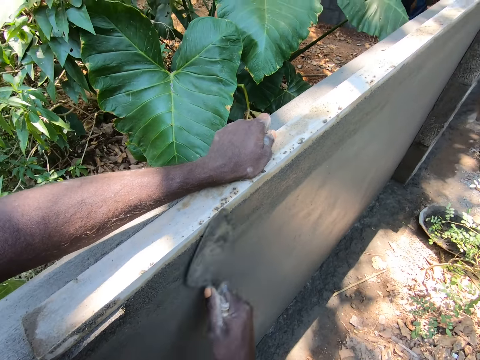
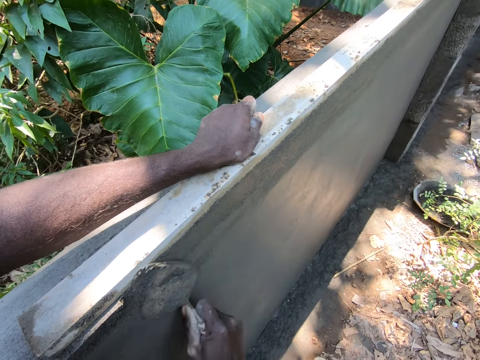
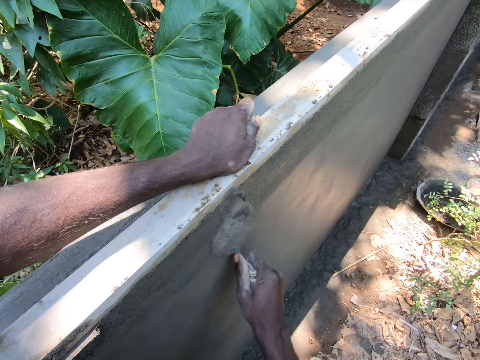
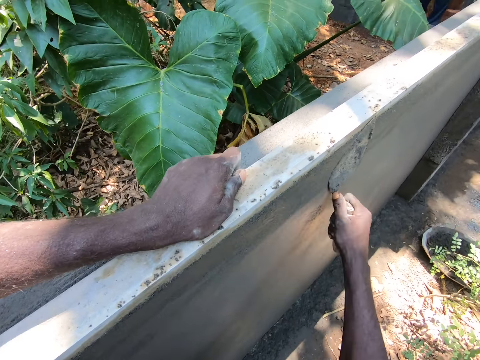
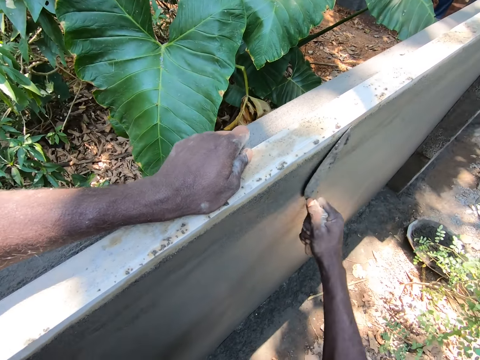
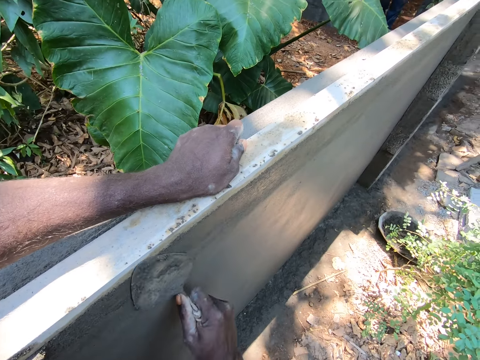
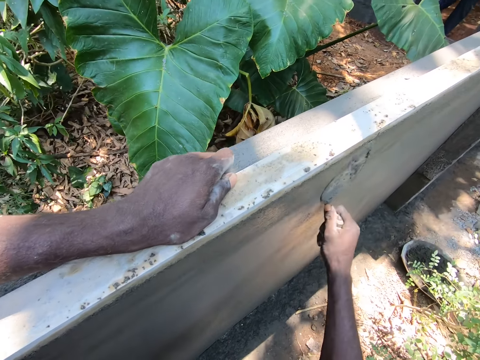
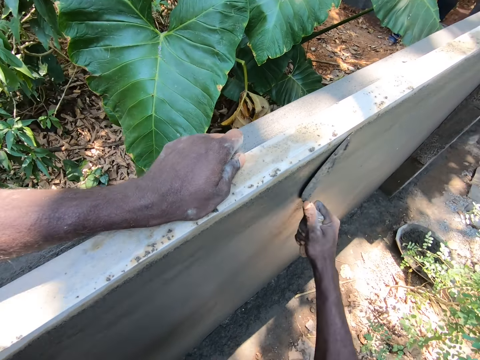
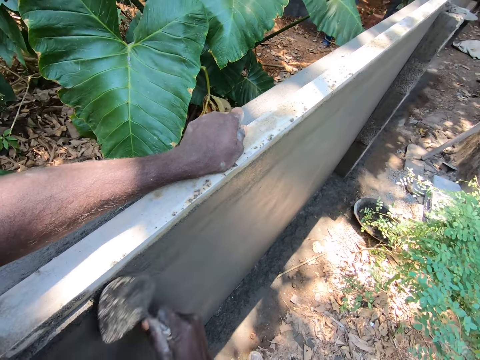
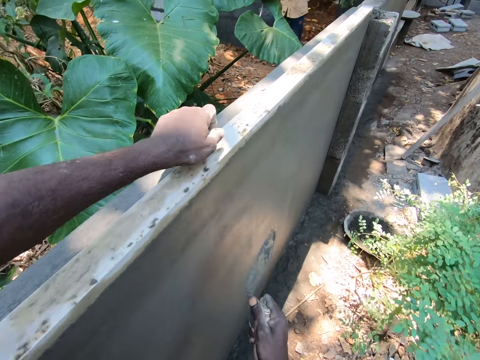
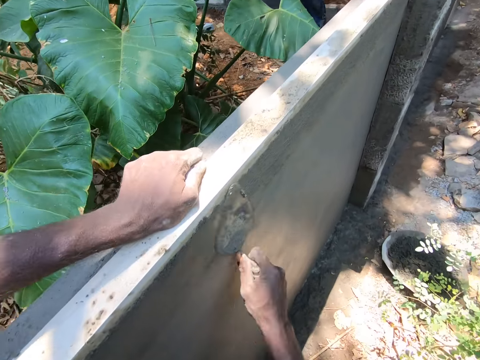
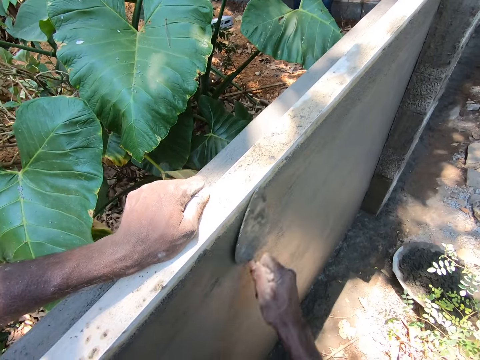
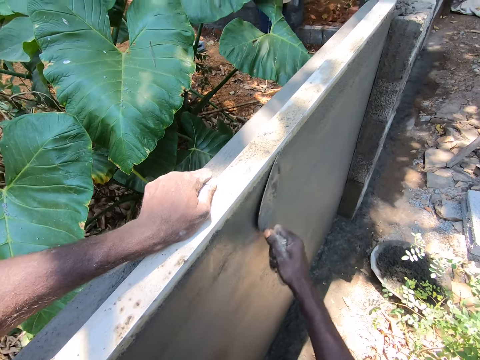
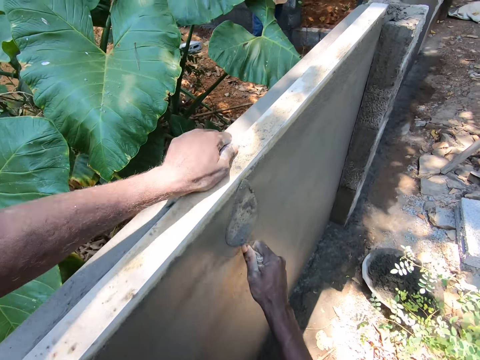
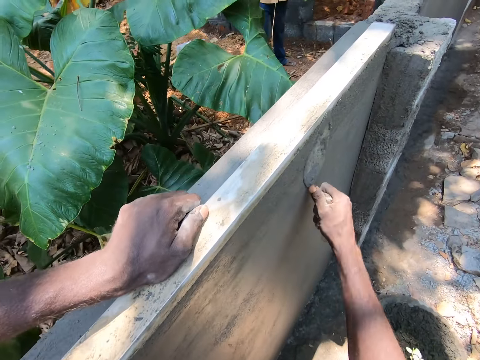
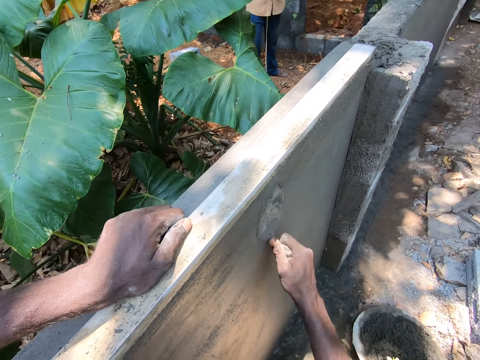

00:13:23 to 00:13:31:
The camera wearer plasters a wall with a plastering trowel.

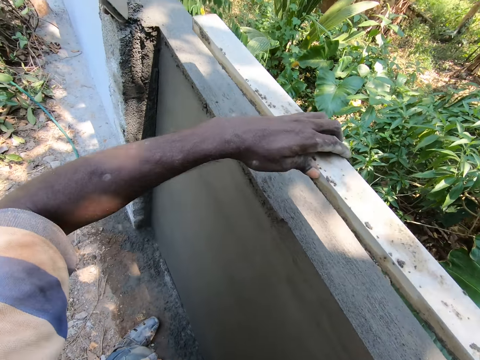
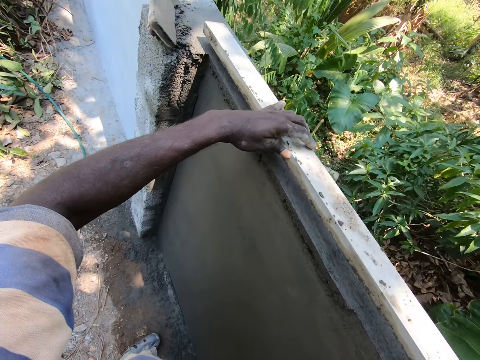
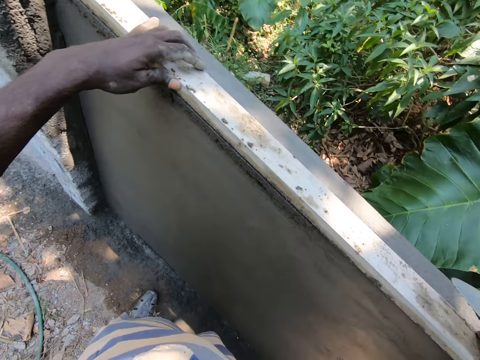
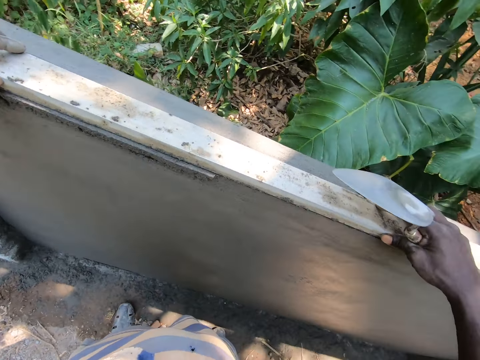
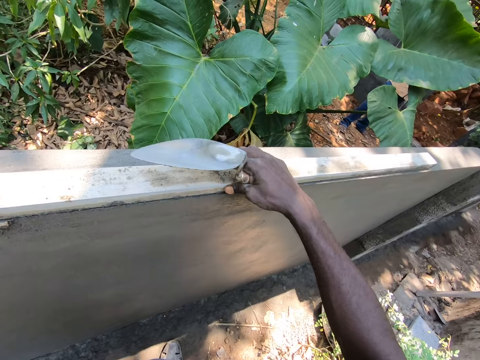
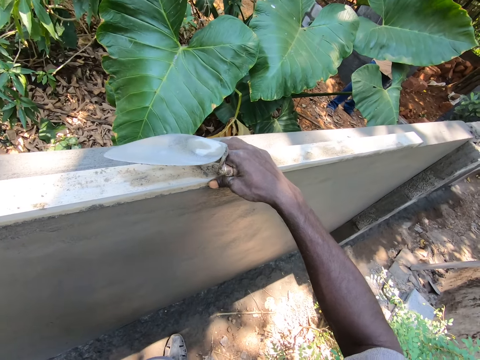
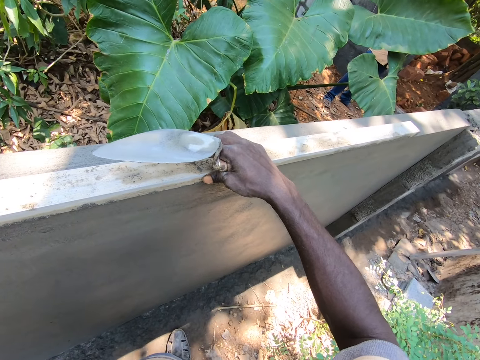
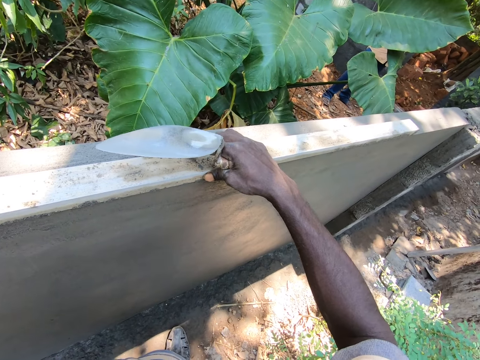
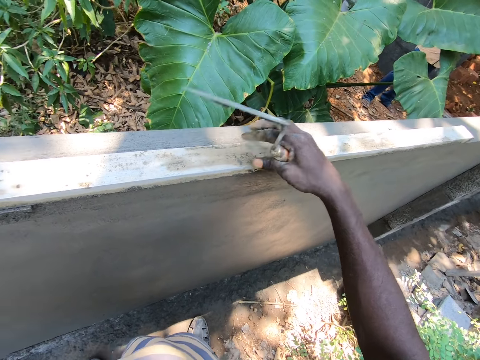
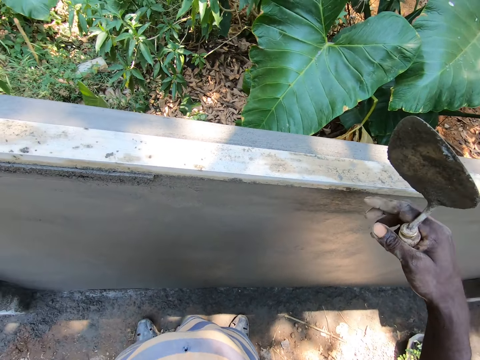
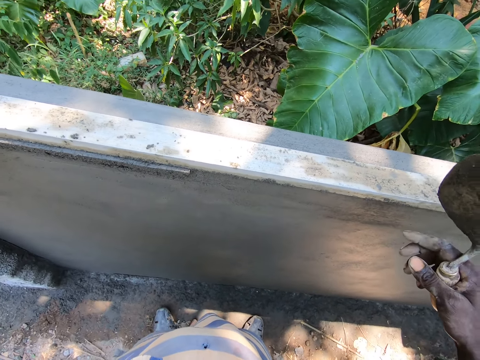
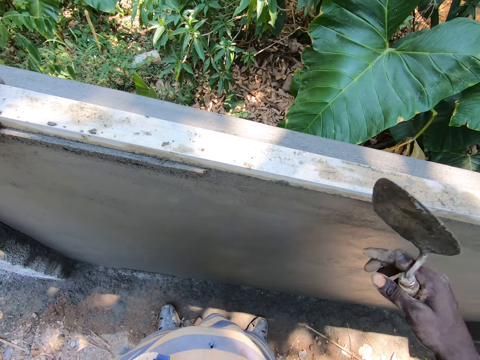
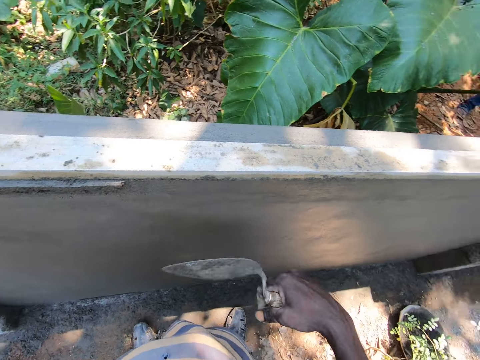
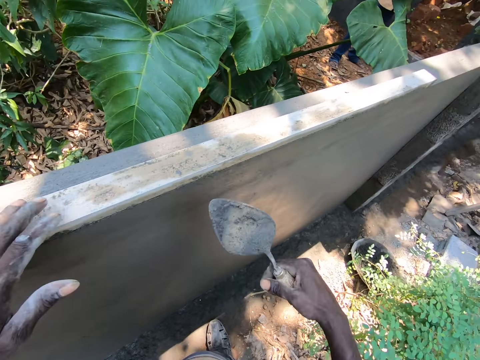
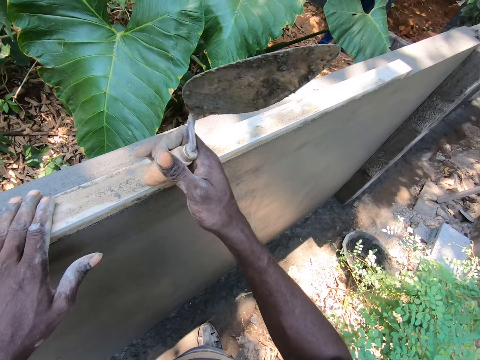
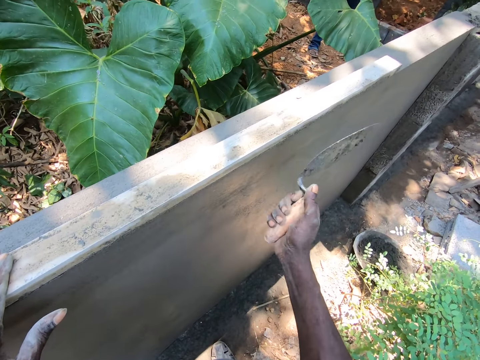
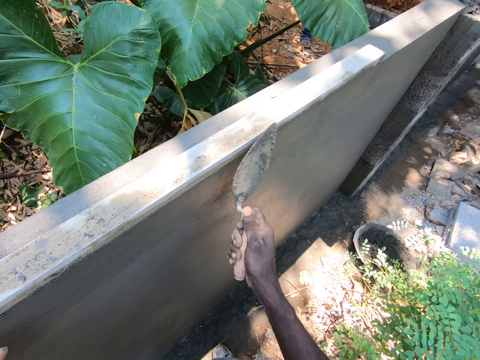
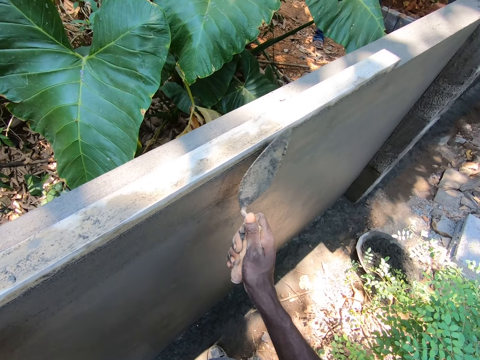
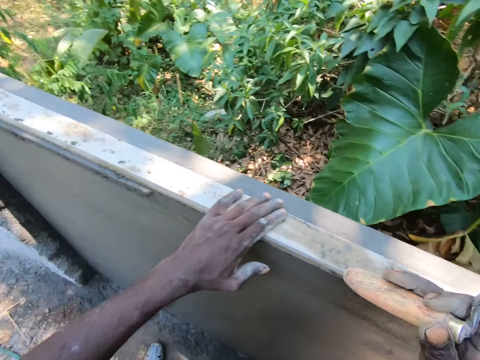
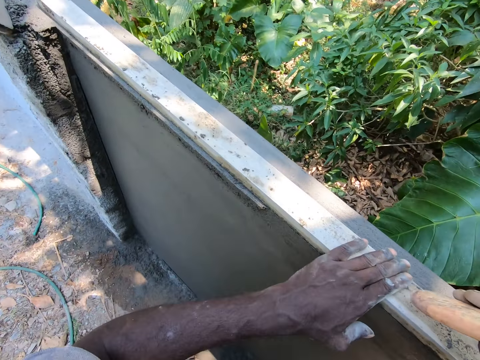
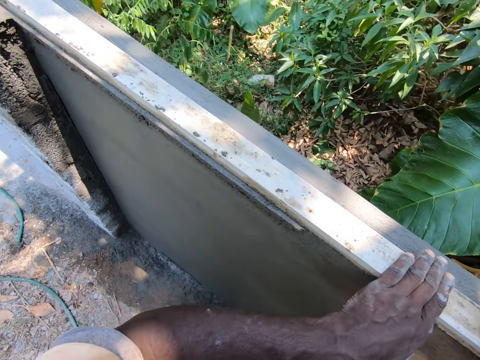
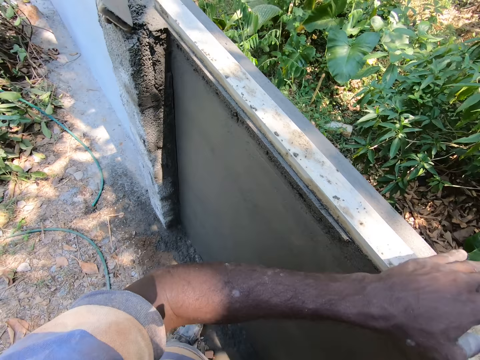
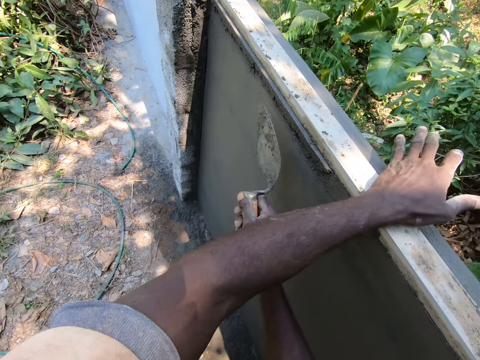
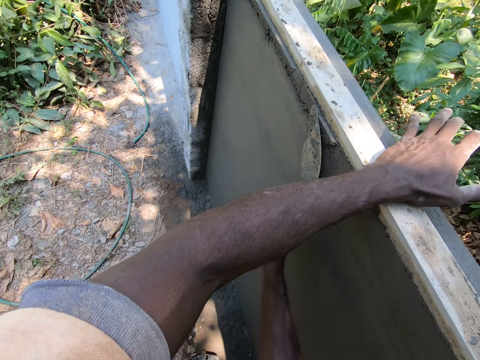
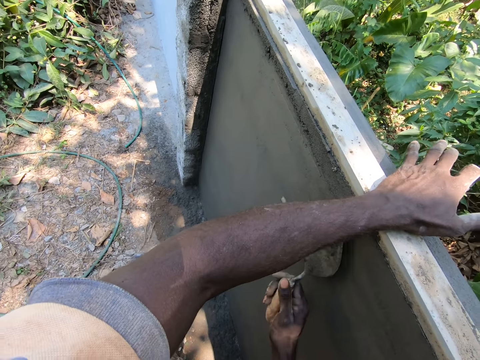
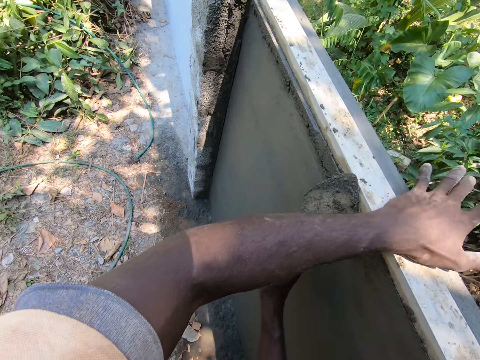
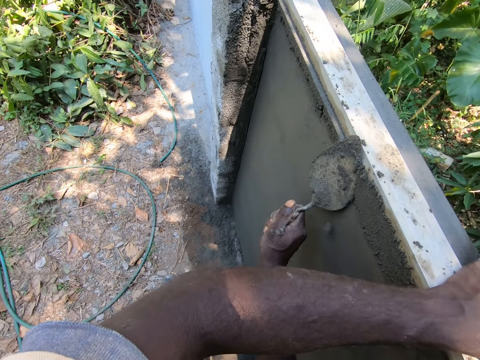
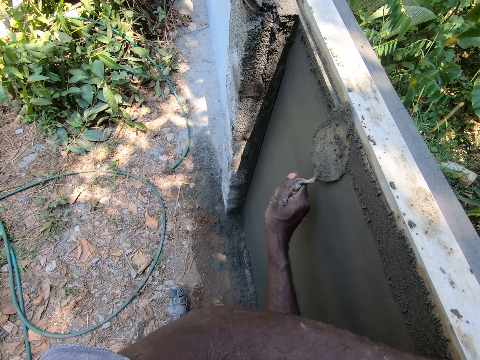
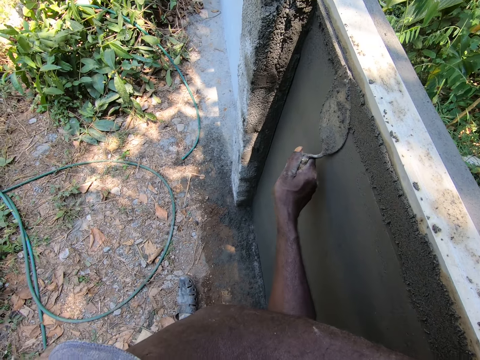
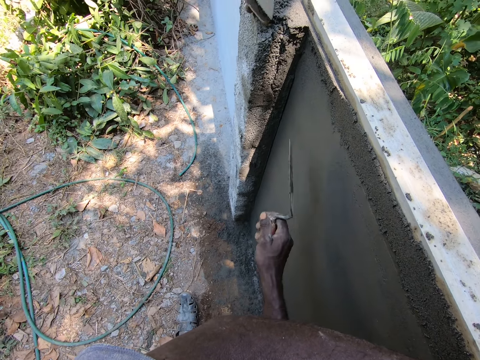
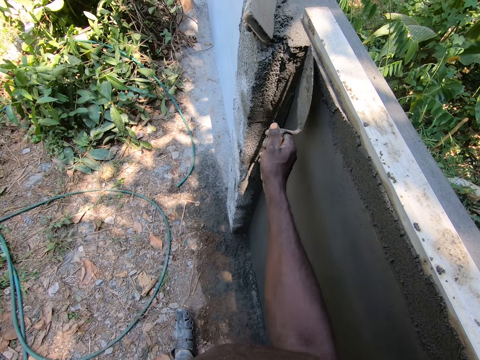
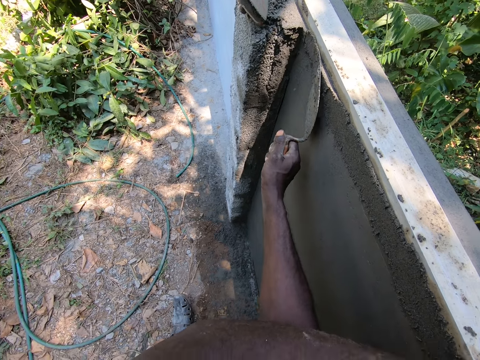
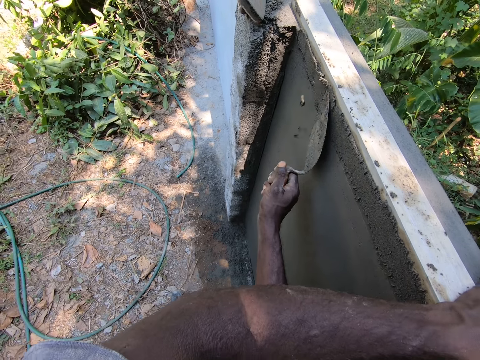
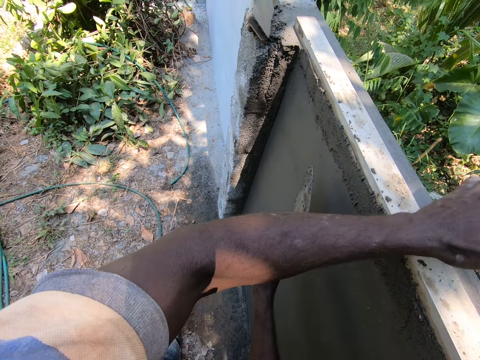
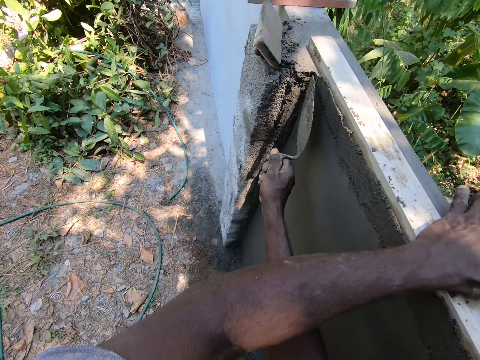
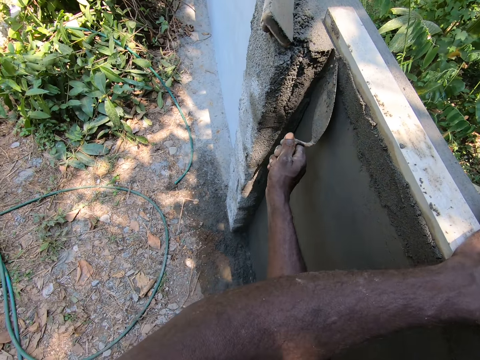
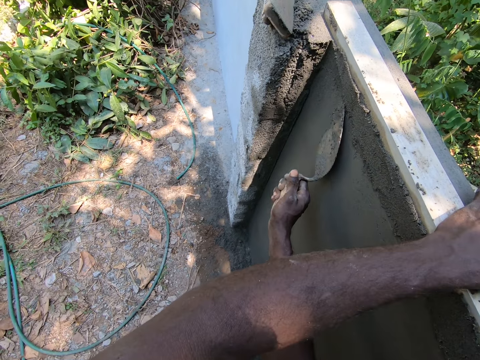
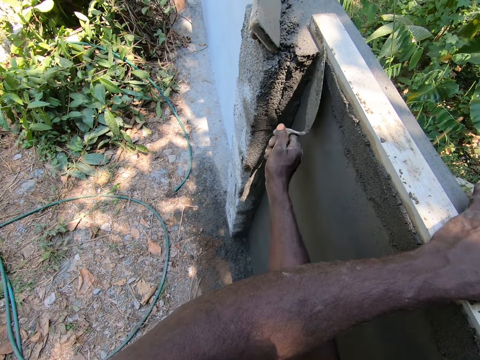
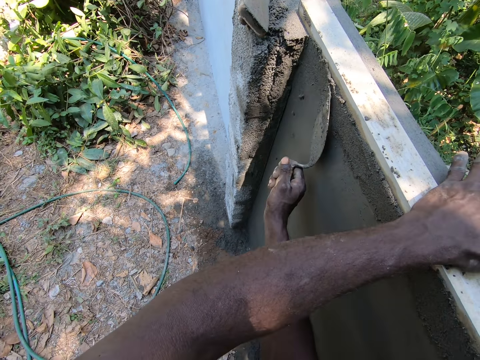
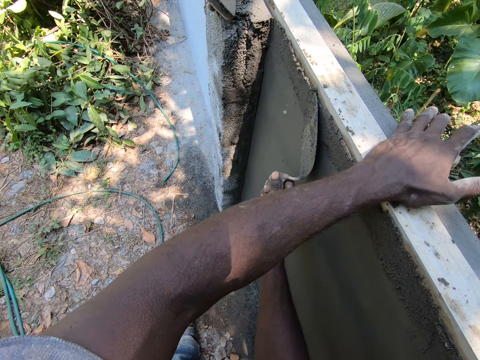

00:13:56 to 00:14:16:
The camera wearer lifts the timber or screed with both hands and puts down the timber with both hands. He looks on the wall. He holds on the screed. He hits the timber with the trowel with his right hand. He looks on the left side. He files the wall with the trowel with his right hand.
